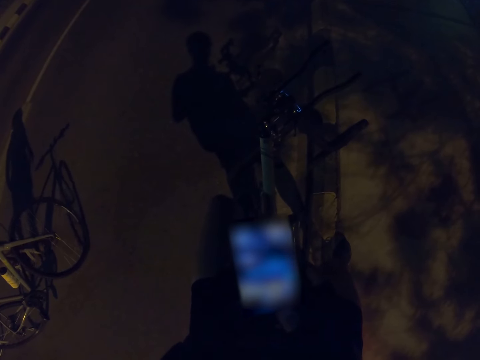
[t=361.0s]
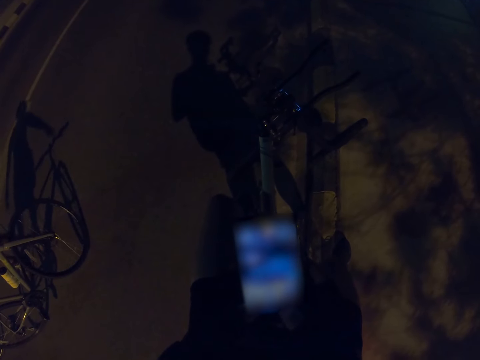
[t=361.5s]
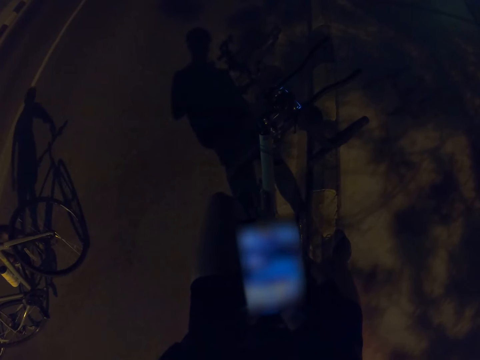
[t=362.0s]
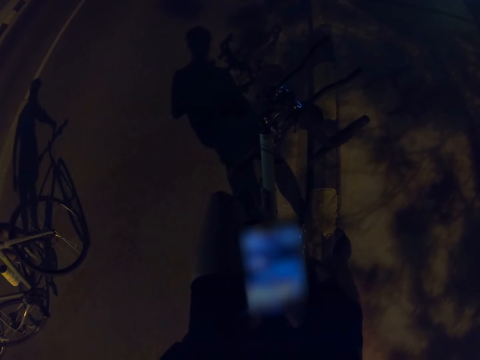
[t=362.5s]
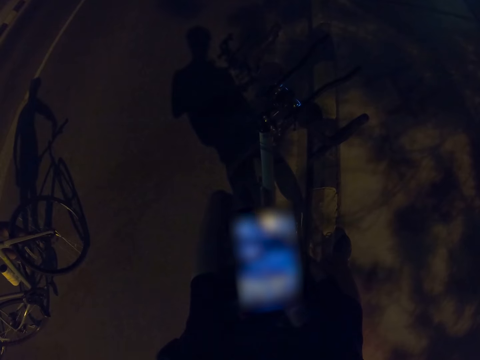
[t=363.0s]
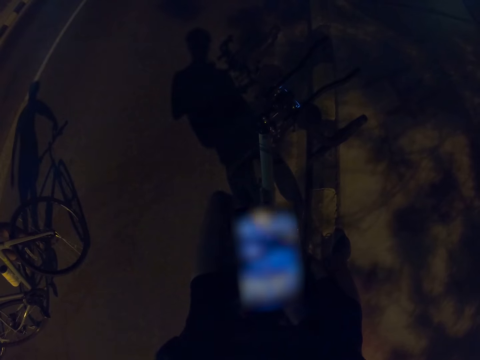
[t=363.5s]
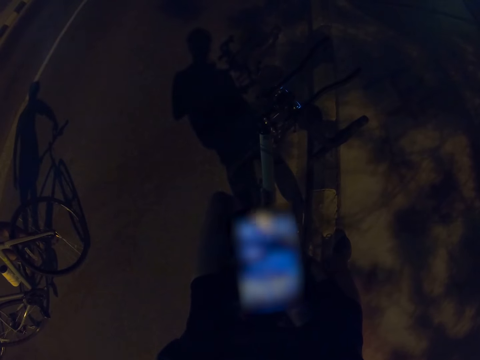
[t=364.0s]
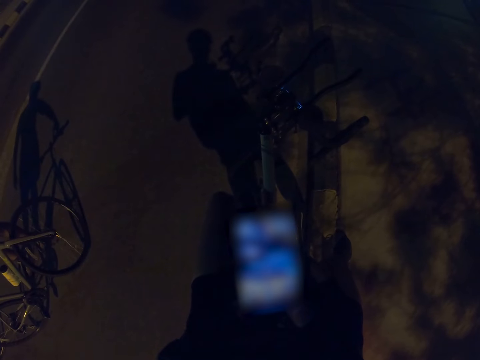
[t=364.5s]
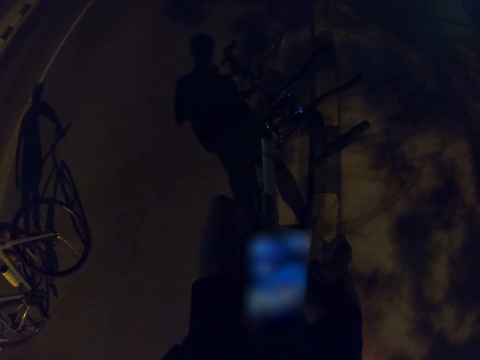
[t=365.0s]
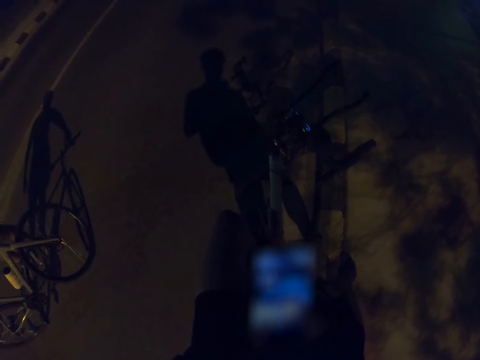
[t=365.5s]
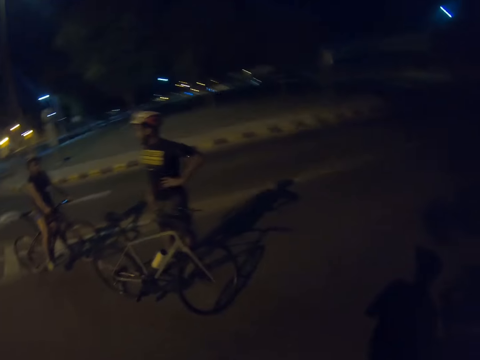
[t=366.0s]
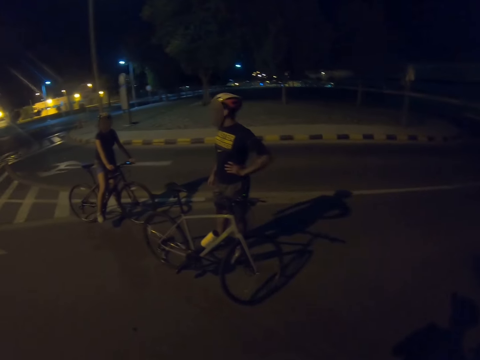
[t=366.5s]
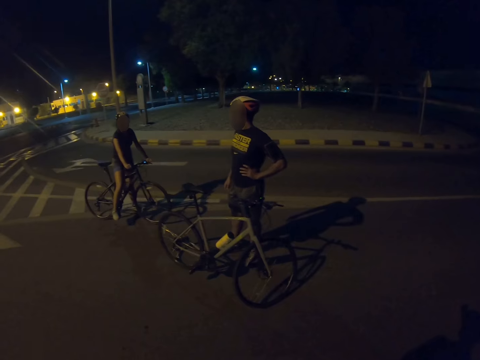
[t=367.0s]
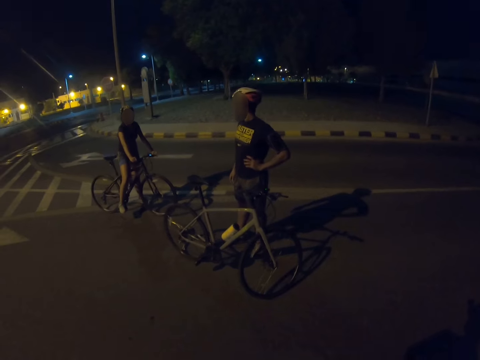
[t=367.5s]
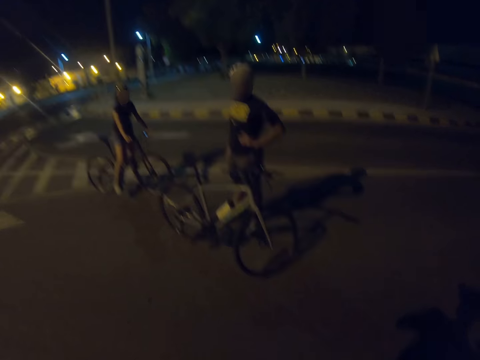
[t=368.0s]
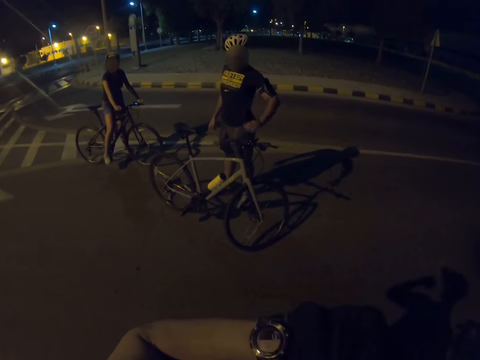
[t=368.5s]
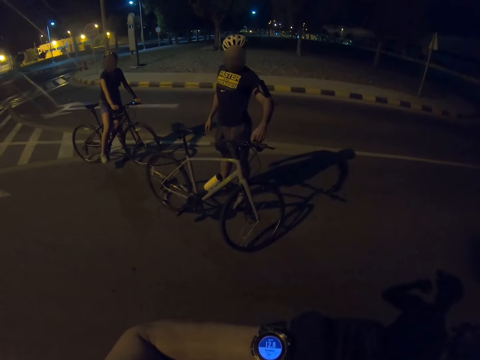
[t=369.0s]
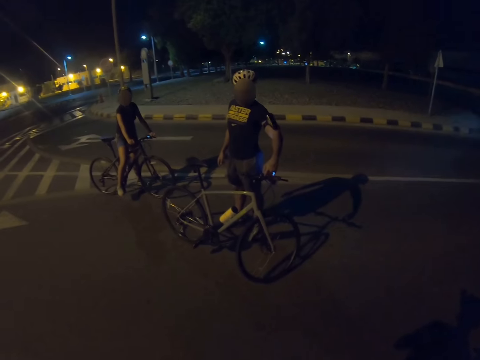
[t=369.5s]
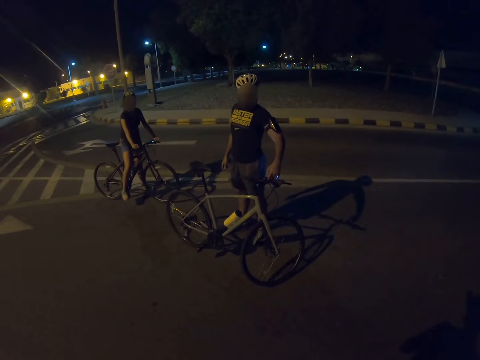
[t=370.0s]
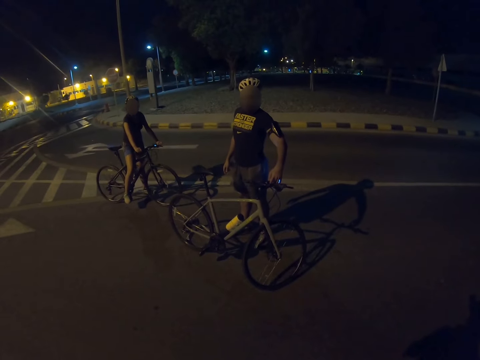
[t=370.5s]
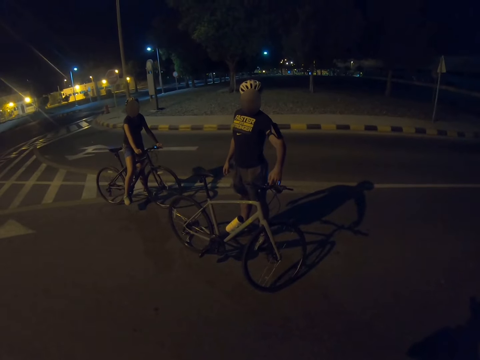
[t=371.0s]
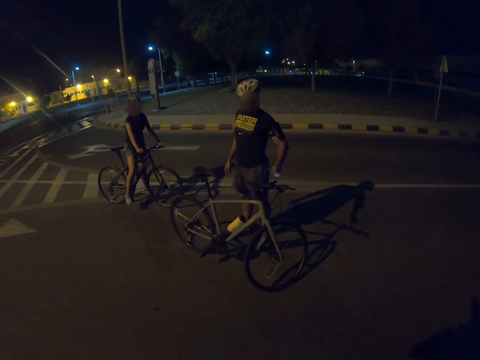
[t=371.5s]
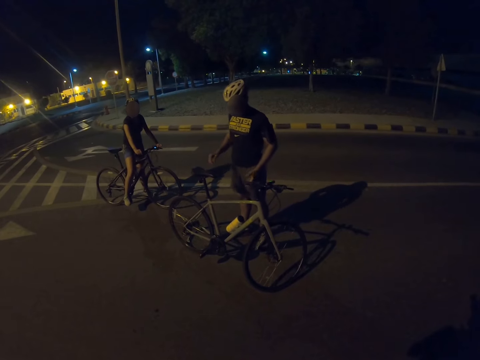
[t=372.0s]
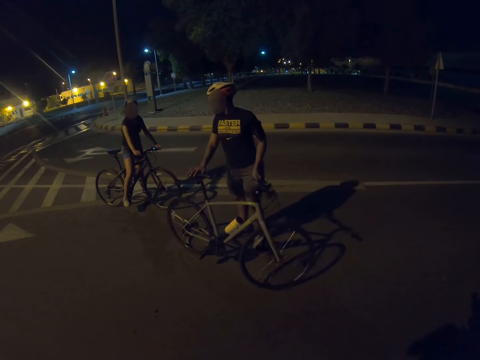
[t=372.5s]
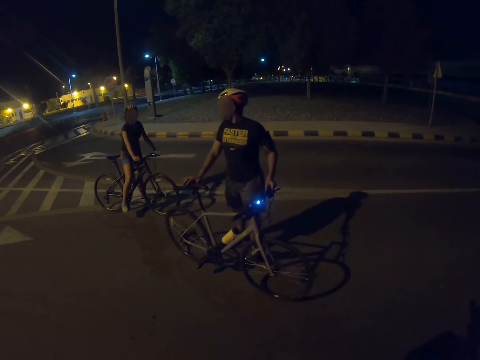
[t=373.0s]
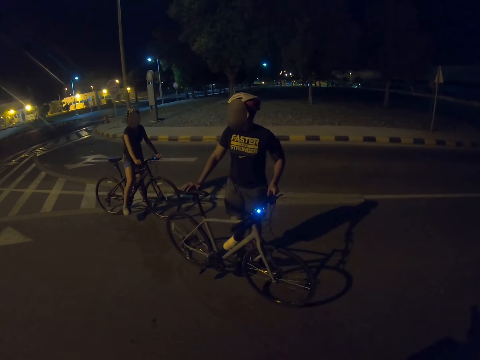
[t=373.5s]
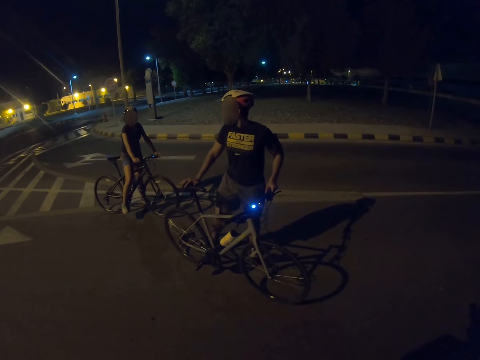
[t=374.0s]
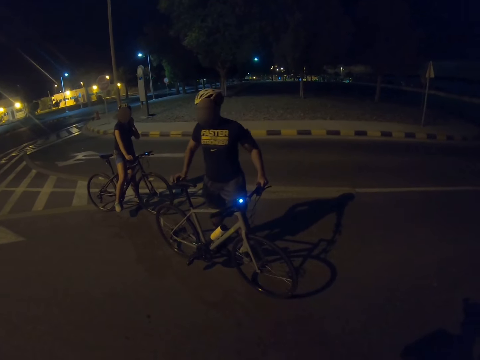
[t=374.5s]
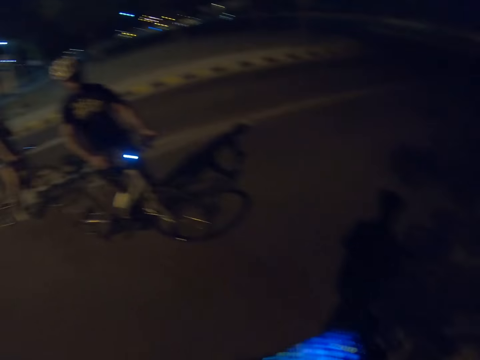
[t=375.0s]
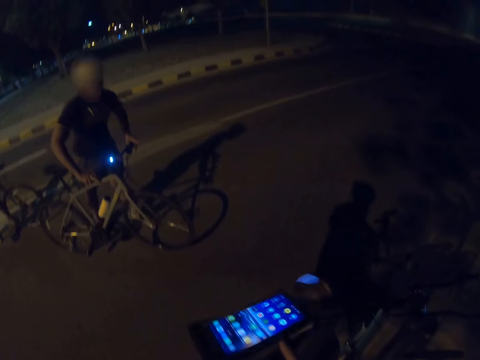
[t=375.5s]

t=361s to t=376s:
A man looks around. The man interacts with a woman. The woman holds the bicycle handlebars. The man turns on the light. The camera wearer looks on his watch. The man holds something. The man holds the seat and the handlebar. The man pulls the pedal.

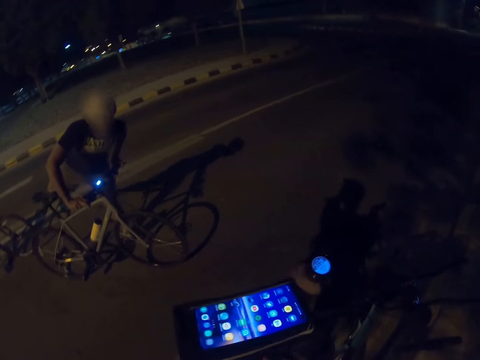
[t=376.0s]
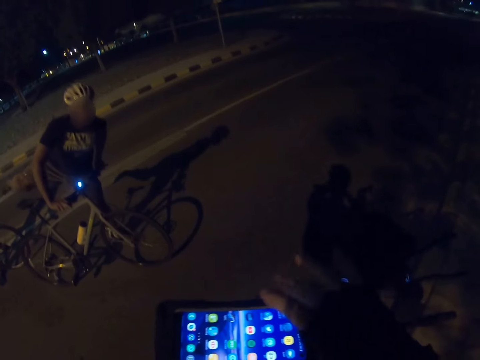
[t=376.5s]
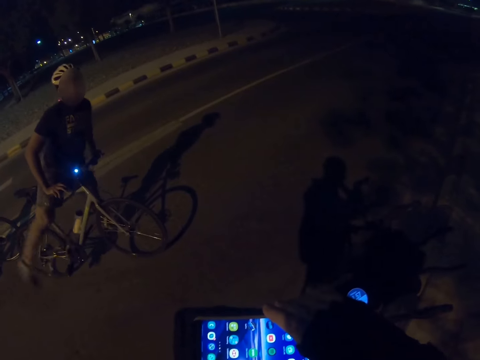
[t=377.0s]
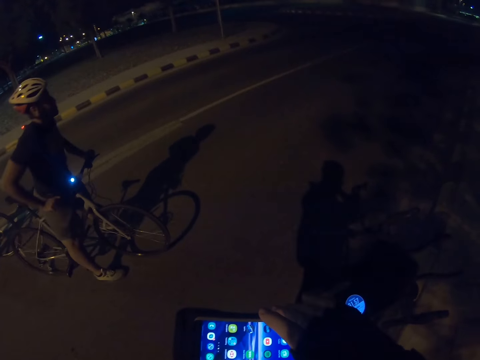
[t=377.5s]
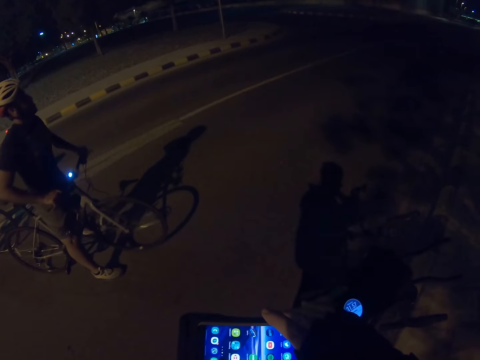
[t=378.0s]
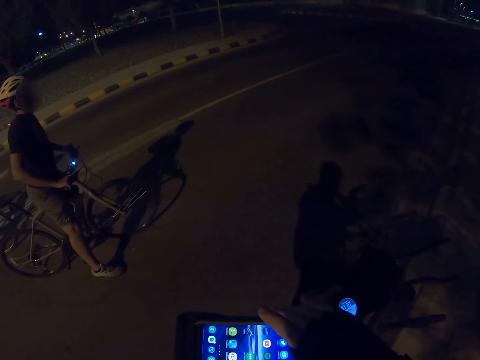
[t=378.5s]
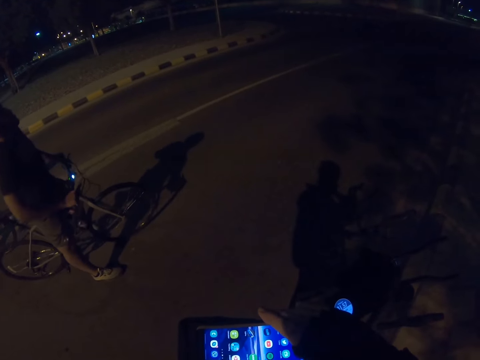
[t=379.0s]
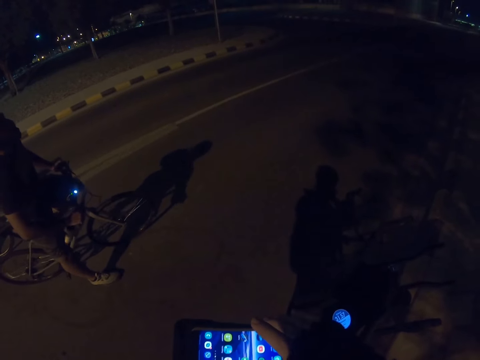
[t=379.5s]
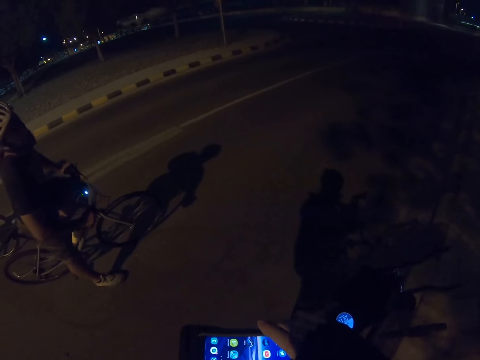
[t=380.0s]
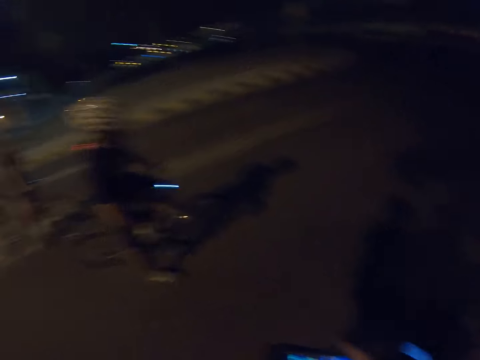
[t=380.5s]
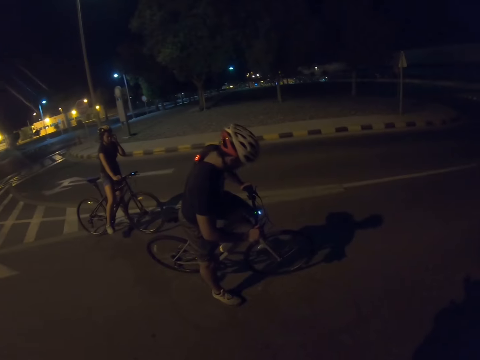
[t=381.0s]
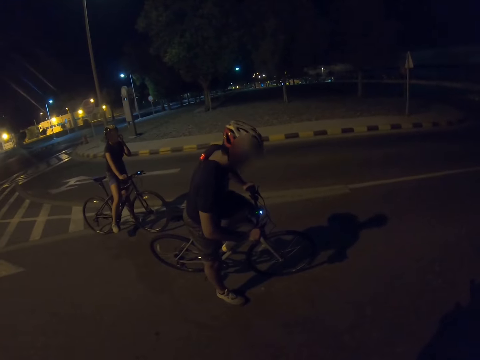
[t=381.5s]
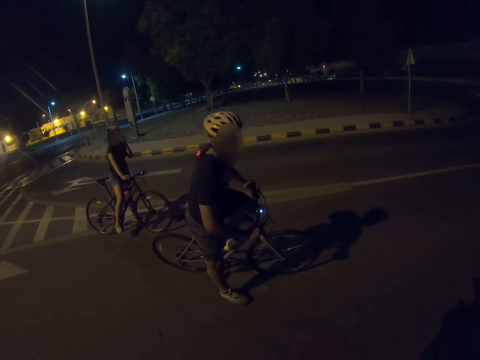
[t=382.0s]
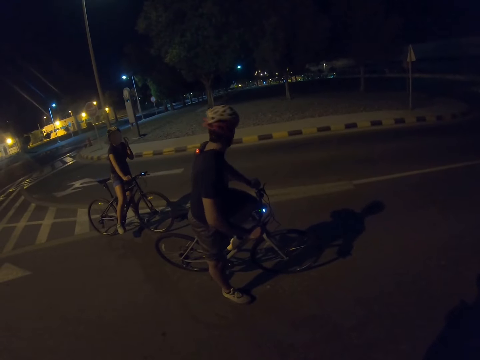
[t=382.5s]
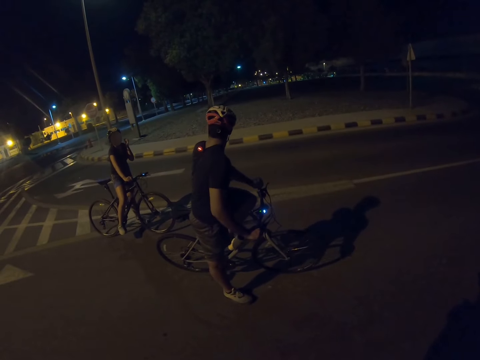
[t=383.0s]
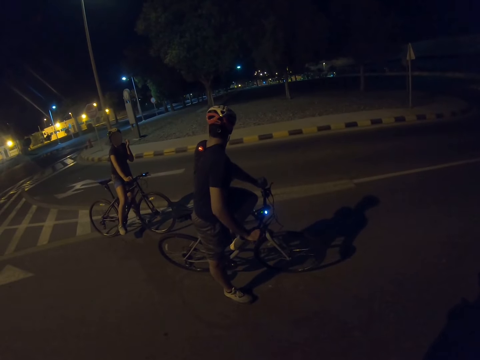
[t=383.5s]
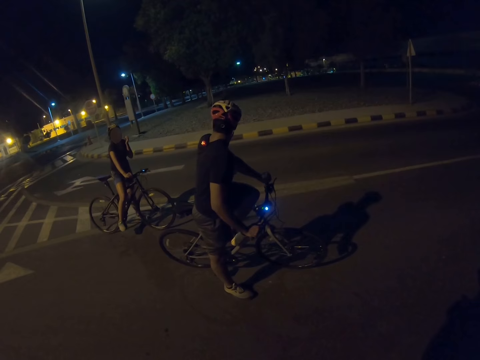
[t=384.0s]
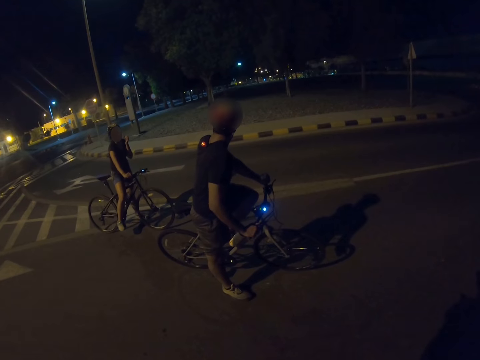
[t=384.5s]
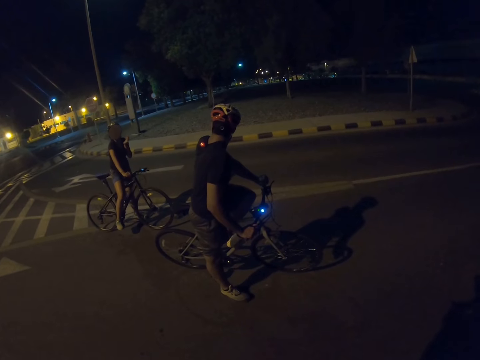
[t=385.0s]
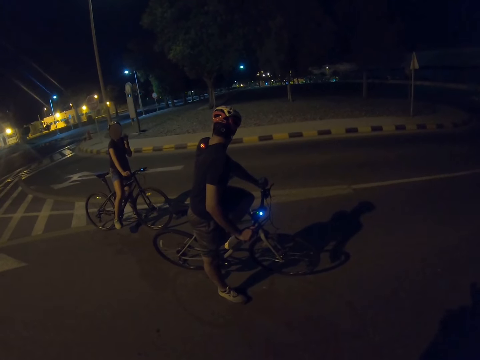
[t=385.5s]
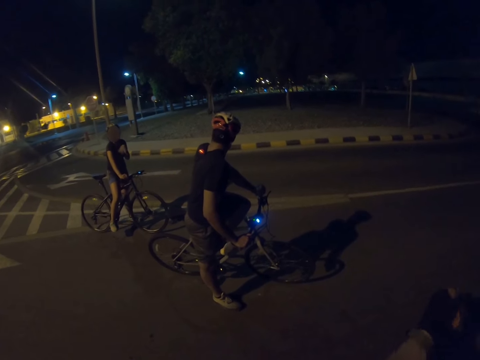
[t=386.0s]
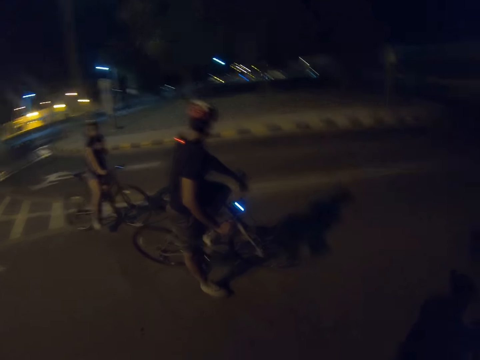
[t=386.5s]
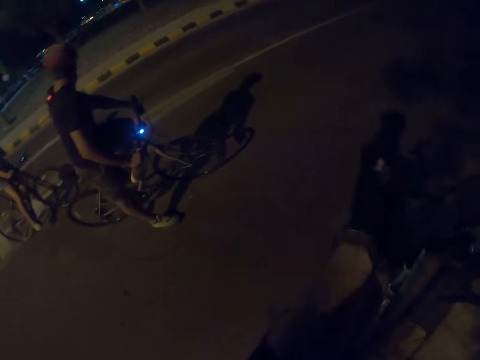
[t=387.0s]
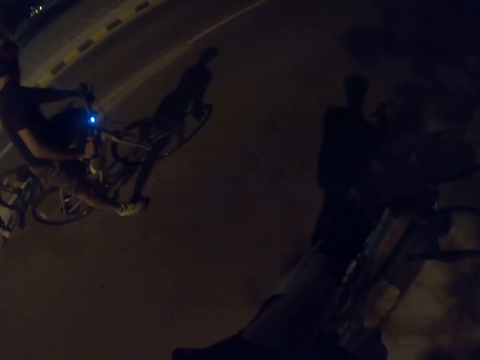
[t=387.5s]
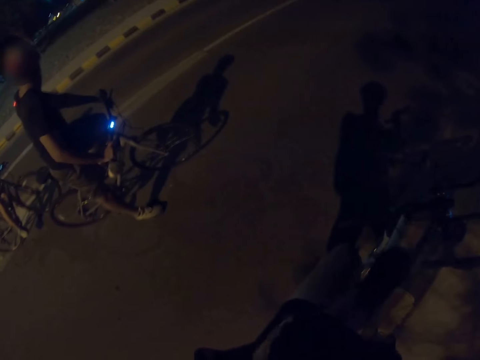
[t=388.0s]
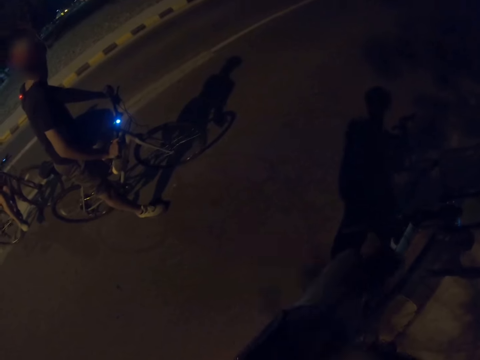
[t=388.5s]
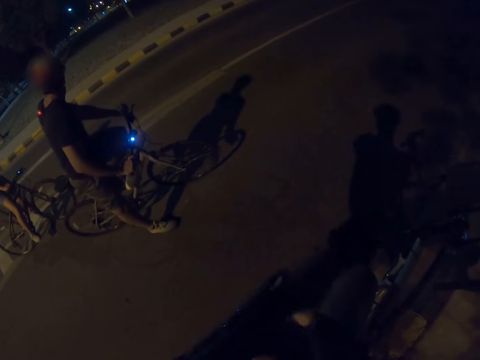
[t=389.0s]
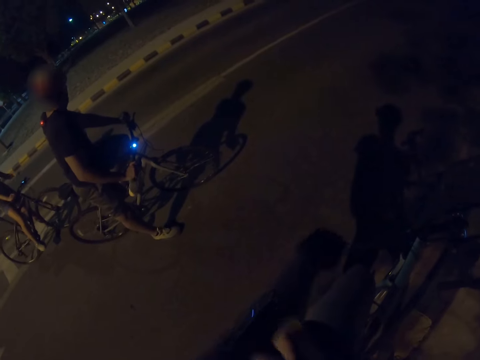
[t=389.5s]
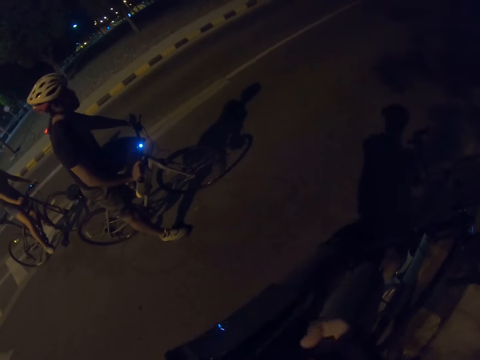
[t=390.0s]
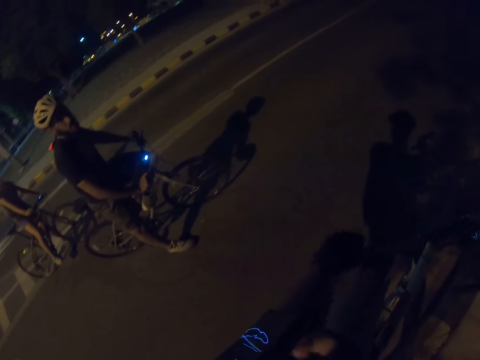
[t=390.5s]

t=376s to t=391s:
The man gets on the bike. The camera wearer presses his phone. He holds the phone. The man rides the bicycle. The man steps on the pedal. The man interacts with the woman. The camera wearer stretches his hand. He fixes the phone on his hand.
